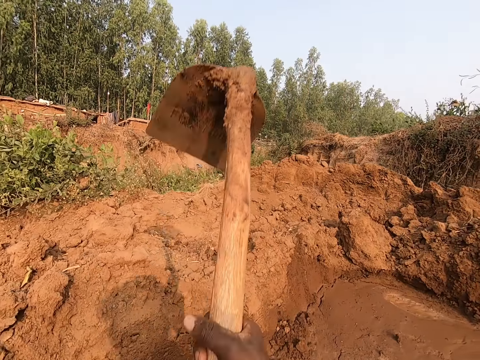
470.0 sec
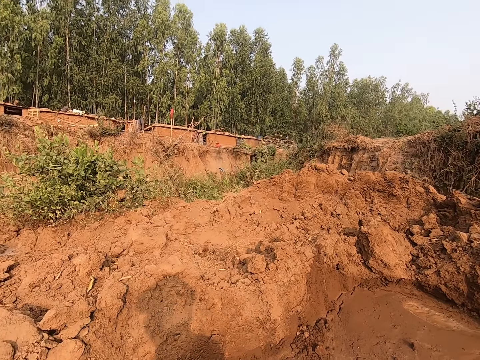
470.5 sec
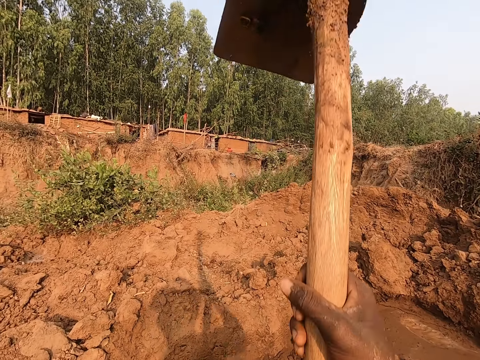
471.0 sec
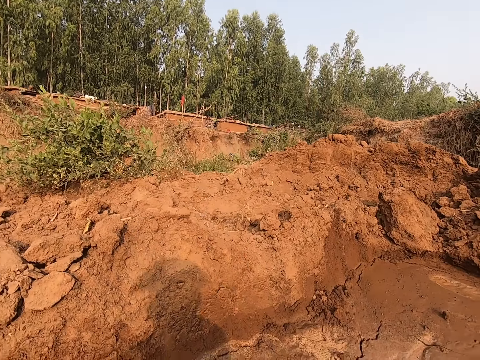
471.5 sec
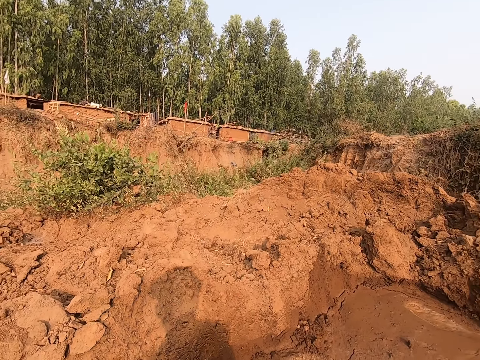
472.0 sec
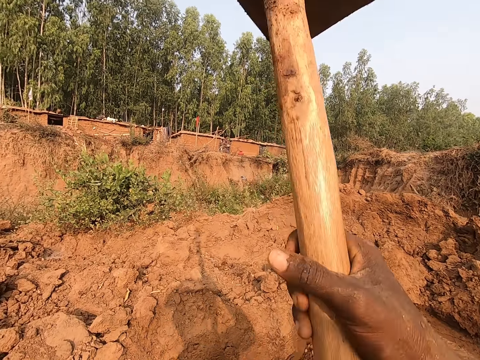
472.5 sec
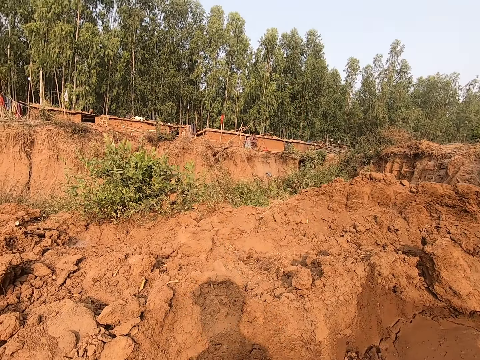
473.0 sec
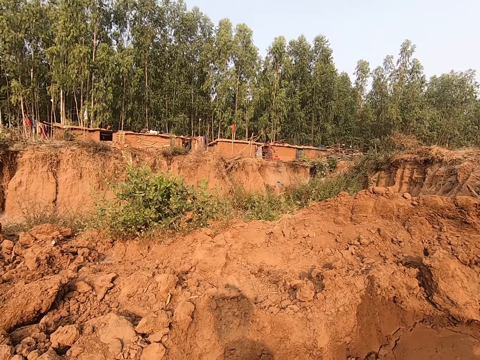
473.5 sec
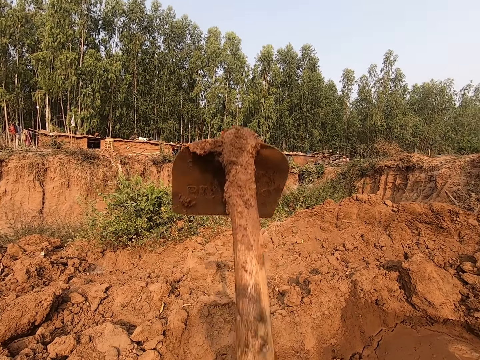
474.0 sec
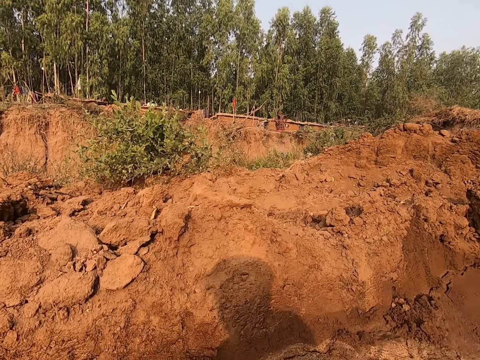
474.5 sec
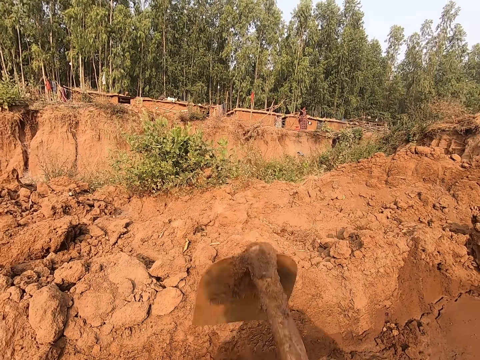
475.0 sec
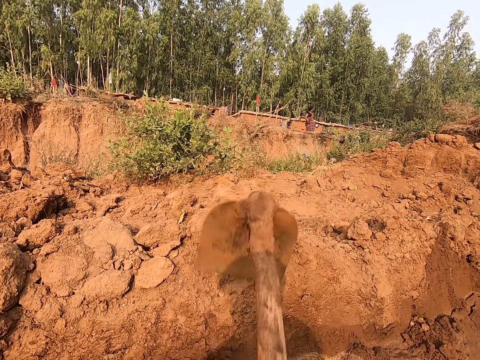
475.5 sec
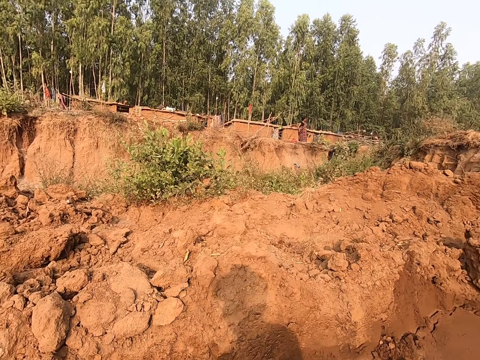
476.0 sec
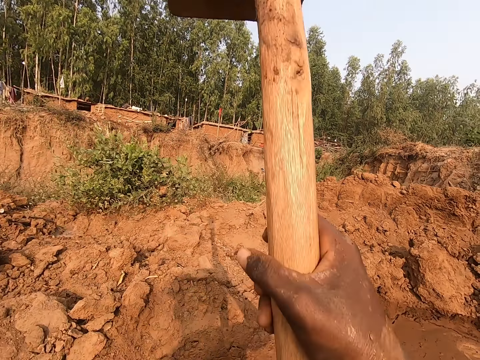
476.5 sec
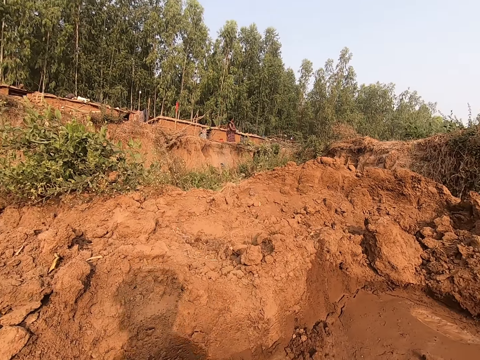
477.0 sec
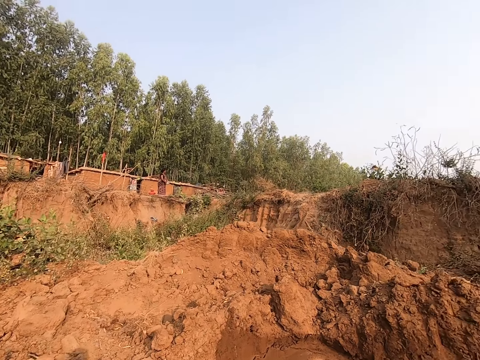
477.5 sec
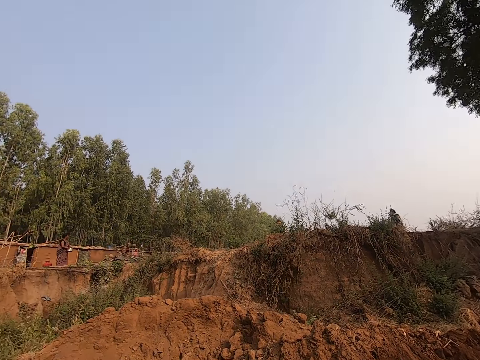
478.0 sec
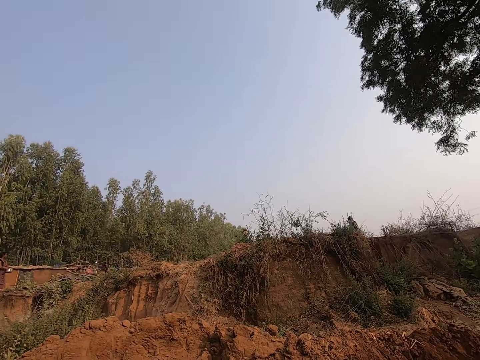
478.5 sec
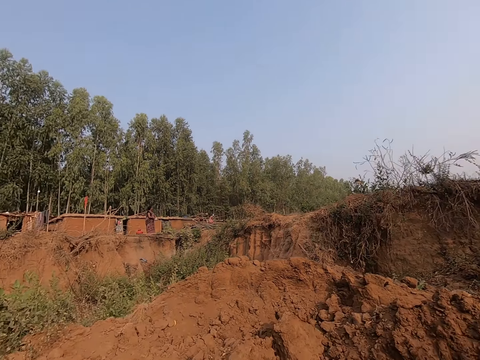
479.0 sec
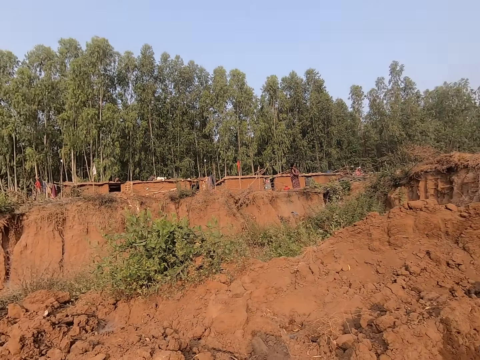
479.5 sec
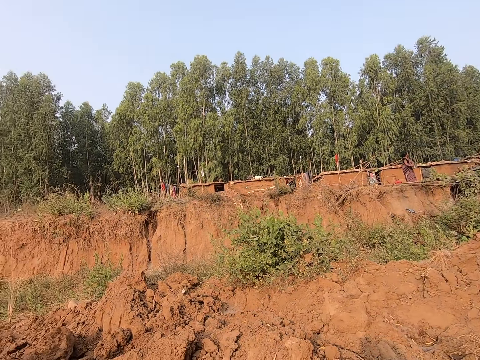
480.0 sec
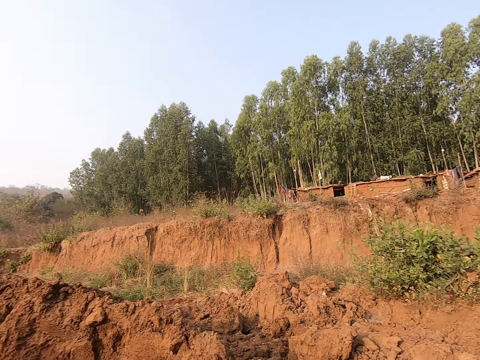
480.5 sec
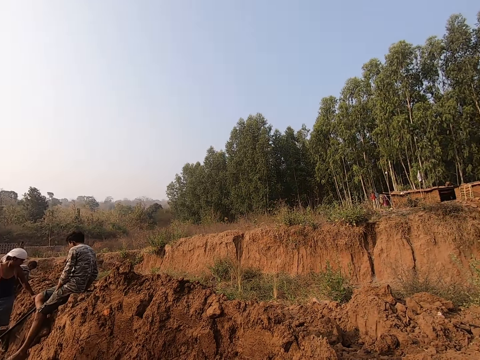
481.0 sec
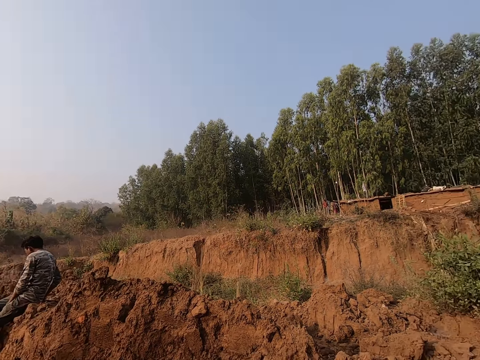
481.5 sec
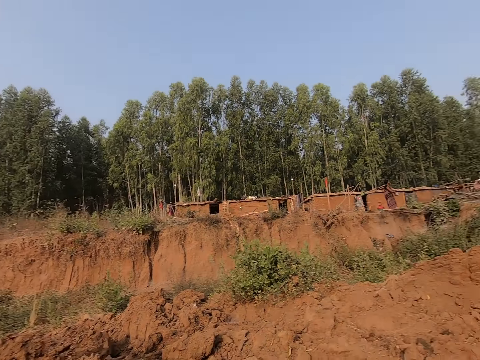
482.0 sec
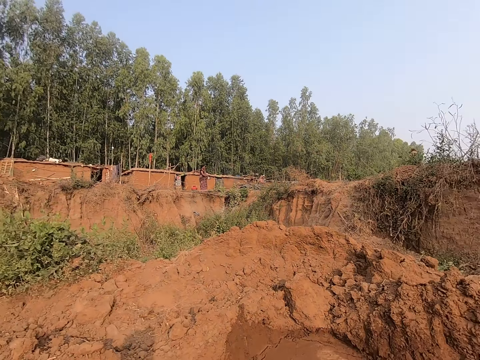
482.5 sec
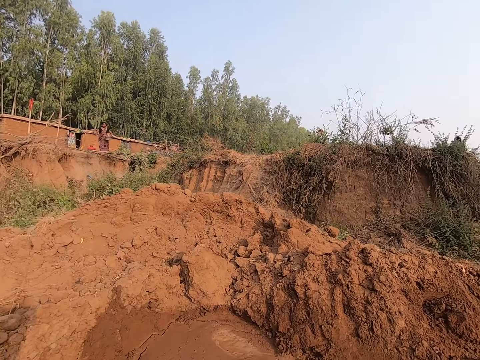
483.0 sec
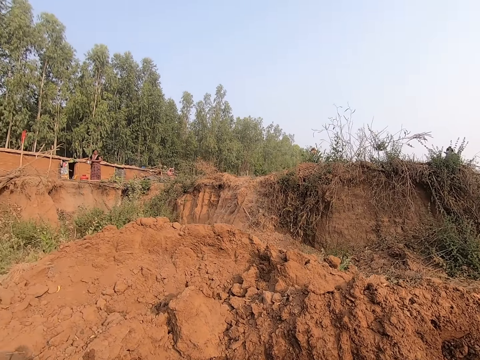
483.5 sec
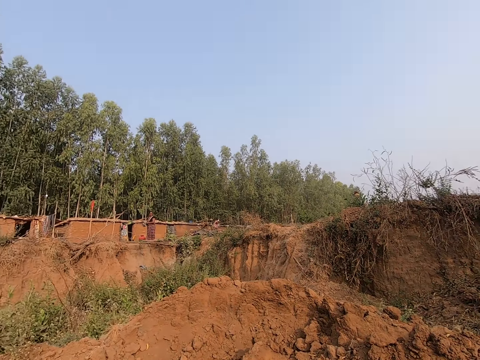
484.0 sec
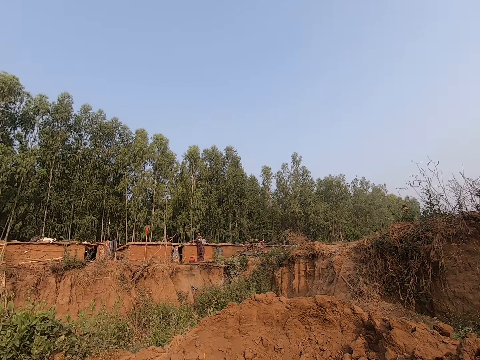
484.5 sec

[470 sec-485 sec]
The camera wearer looks around the field.

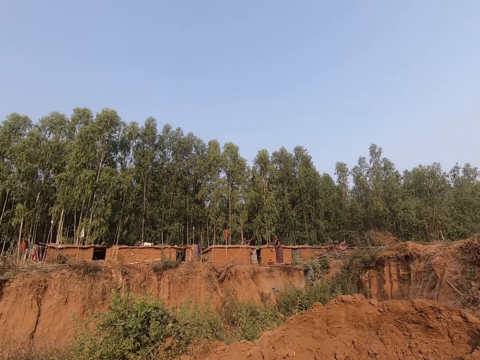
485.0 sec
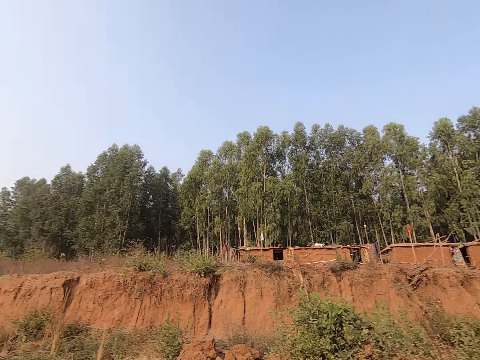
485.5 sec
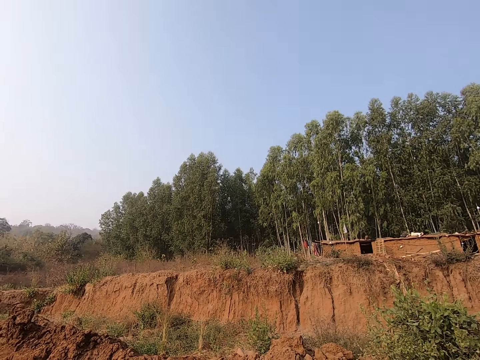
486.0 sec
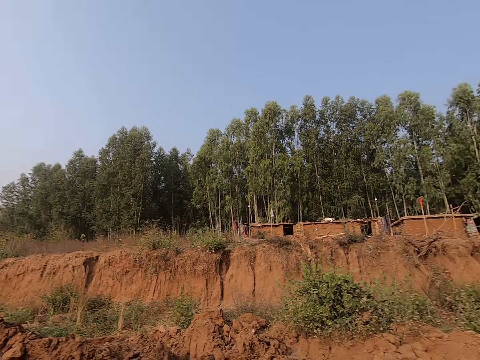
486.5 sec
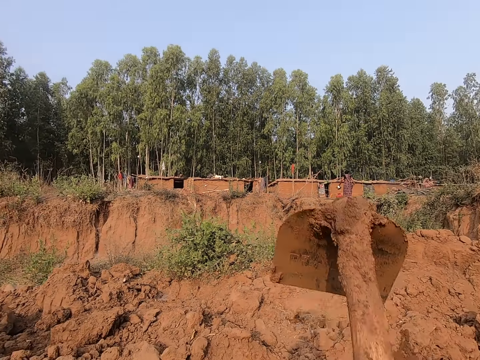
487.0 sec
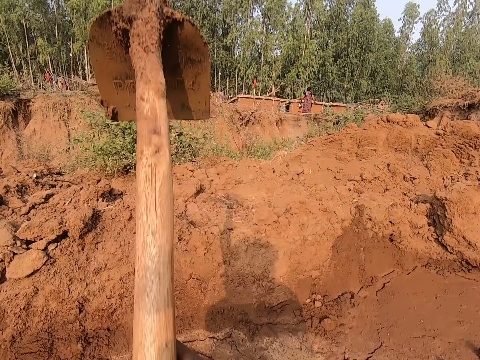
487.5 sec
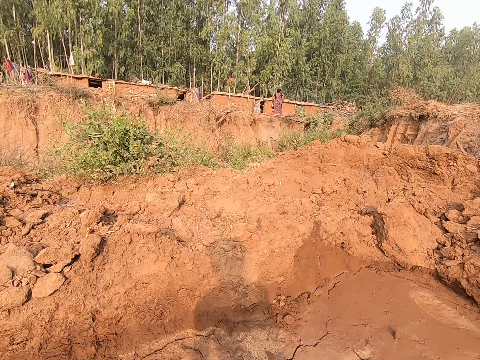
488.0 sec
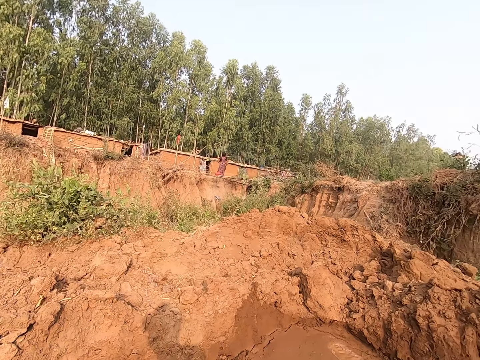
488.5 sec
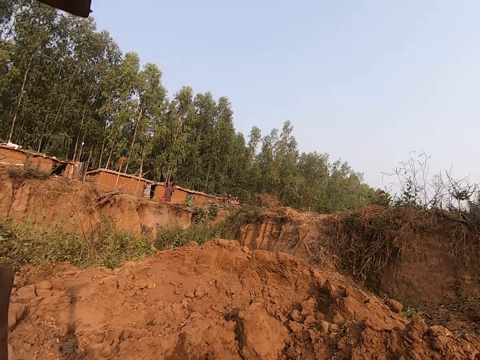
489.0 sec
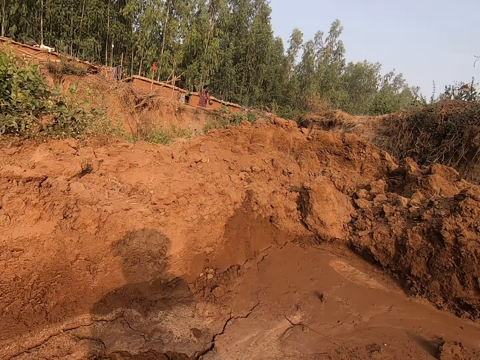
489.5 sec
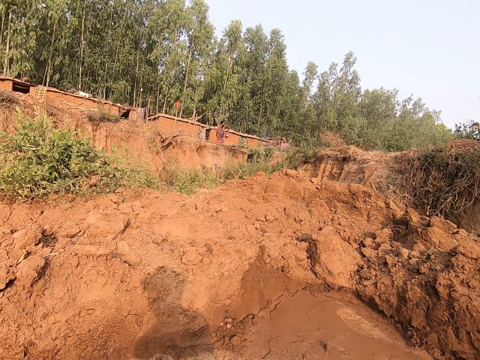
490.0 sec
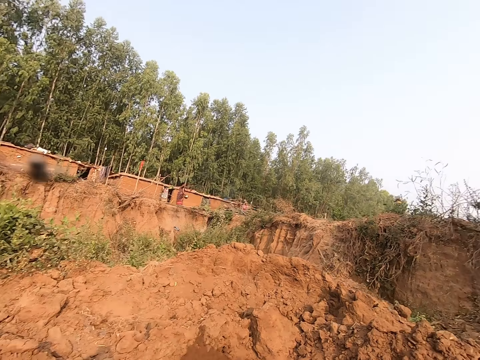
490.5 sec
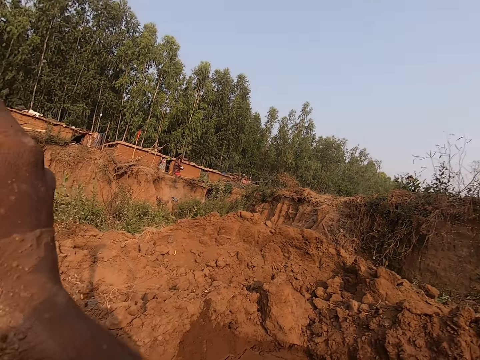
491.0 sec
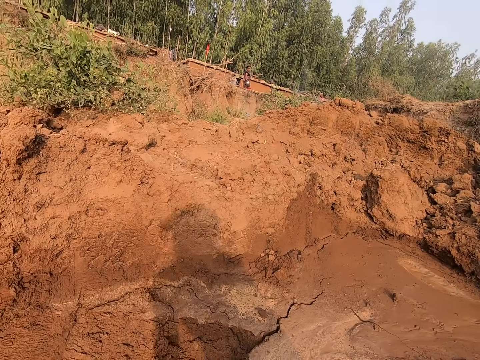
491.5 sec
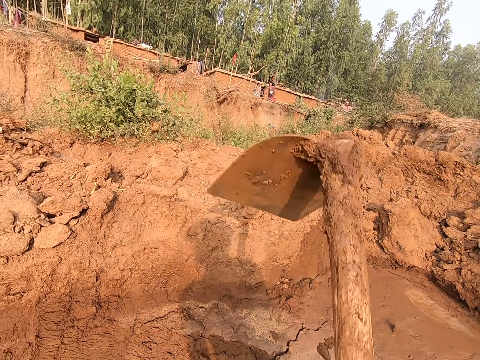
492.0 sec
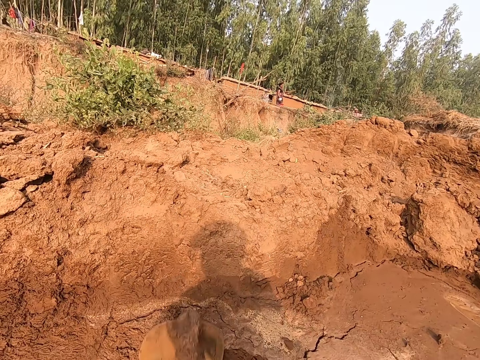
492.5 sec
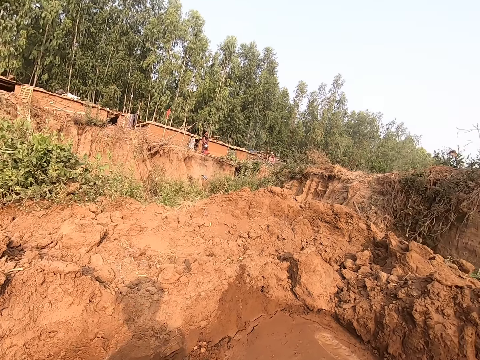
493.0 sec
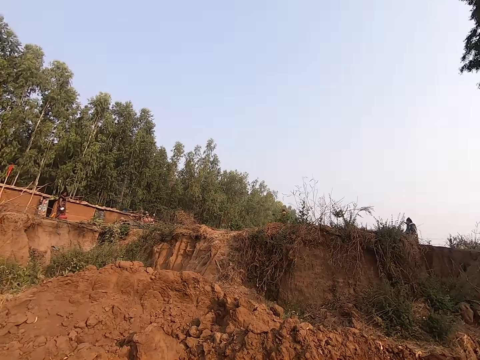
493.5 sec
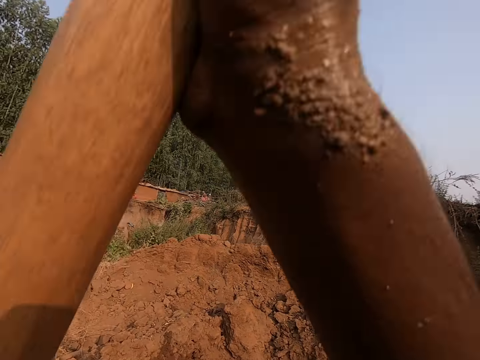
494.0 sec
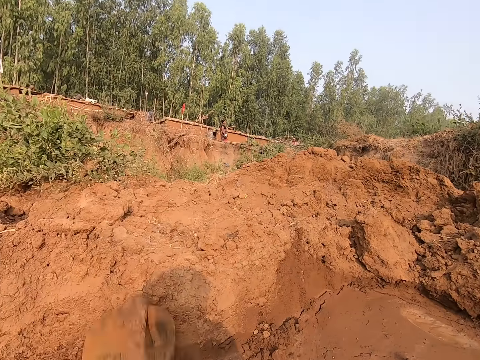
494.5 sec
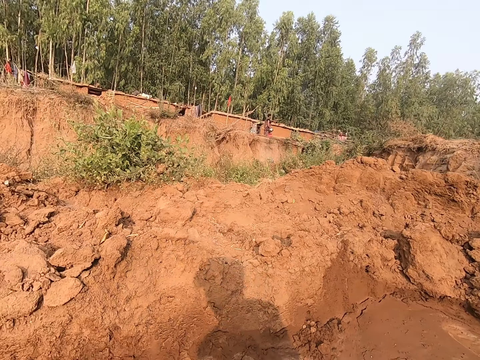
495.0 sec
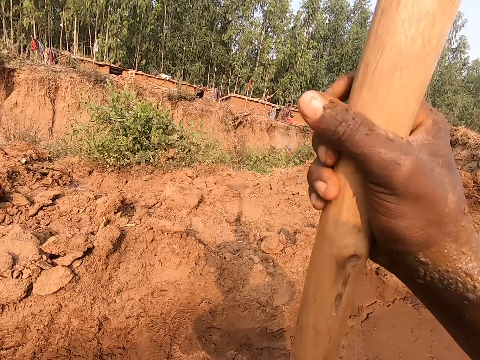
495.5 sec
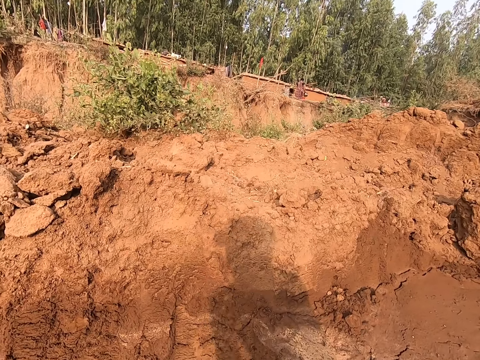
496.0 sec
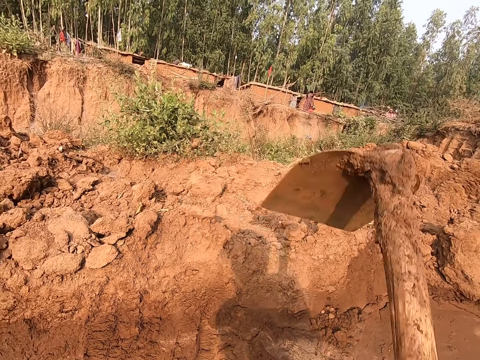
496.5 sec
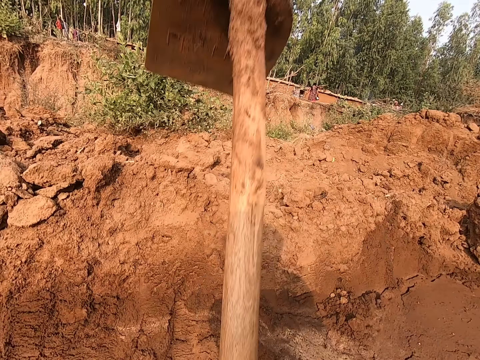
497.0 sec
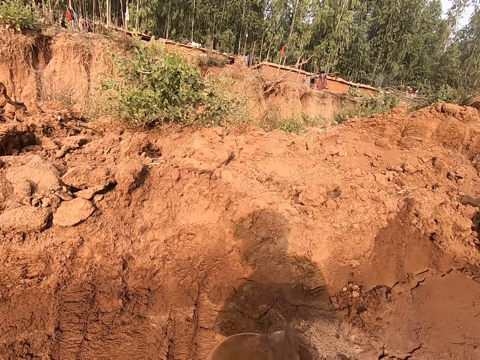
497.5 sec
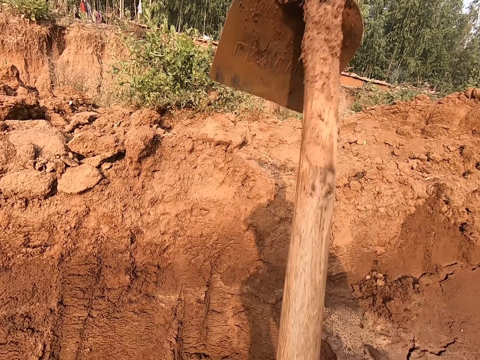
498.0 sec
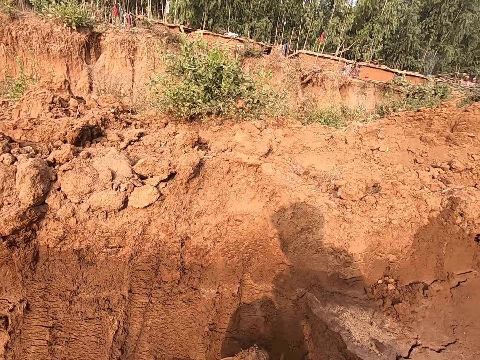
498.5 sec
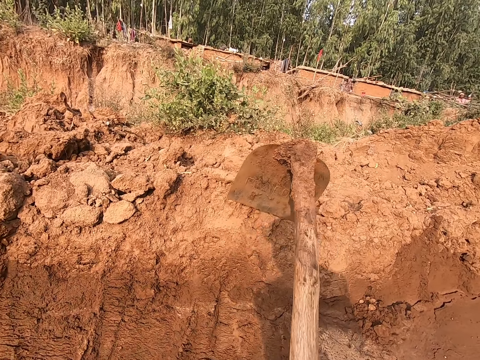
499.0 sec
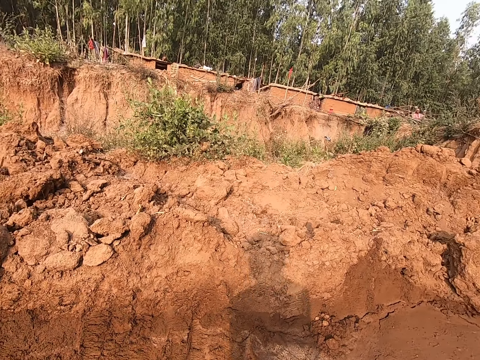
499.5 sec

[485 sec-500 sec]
The camera wearer digs the ground with the hoe in both hands in the farm.
